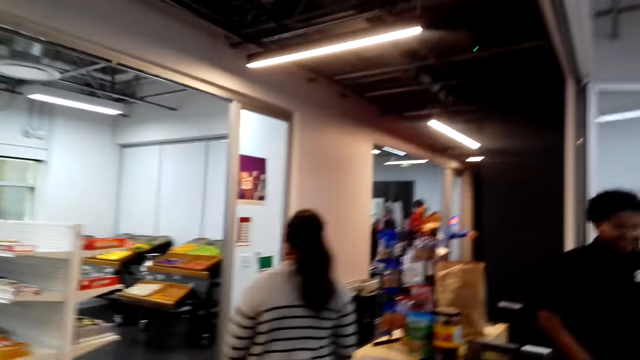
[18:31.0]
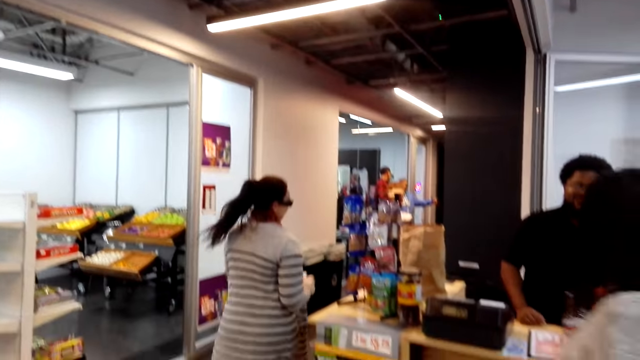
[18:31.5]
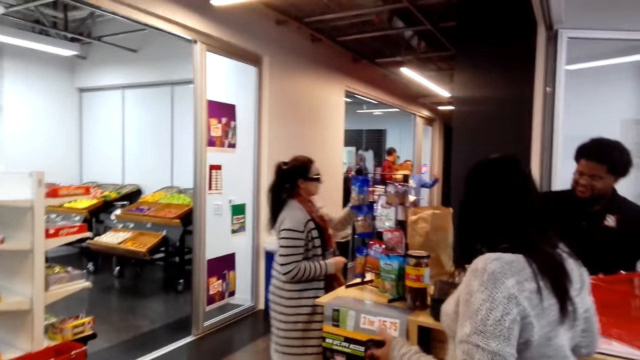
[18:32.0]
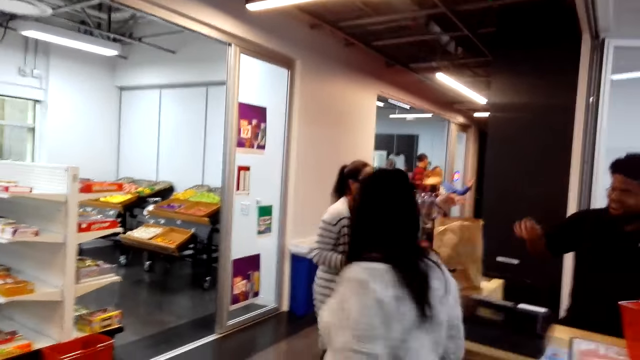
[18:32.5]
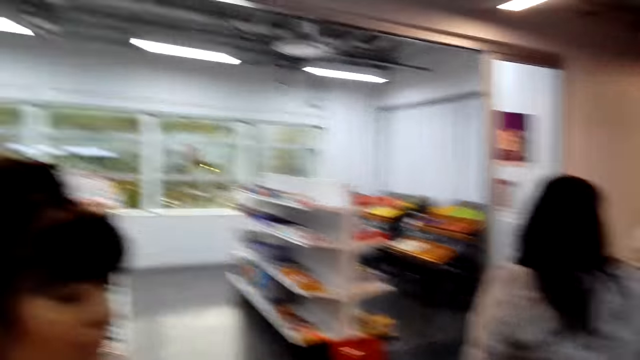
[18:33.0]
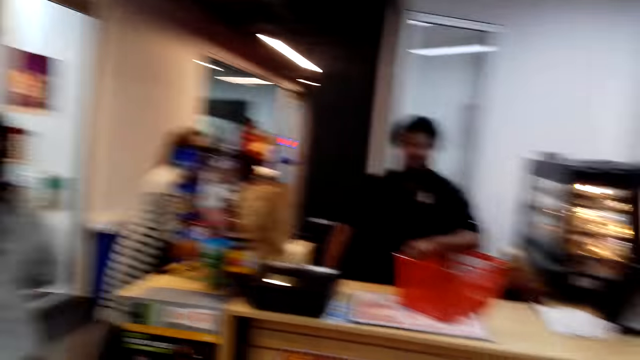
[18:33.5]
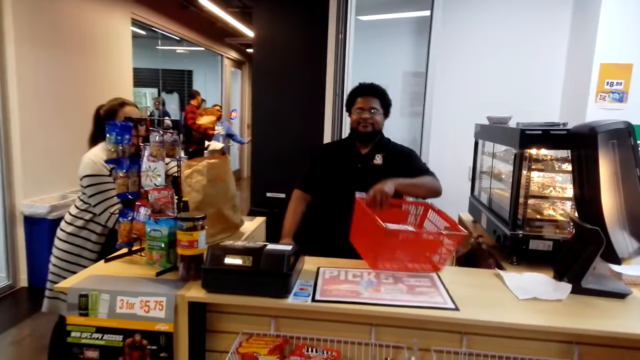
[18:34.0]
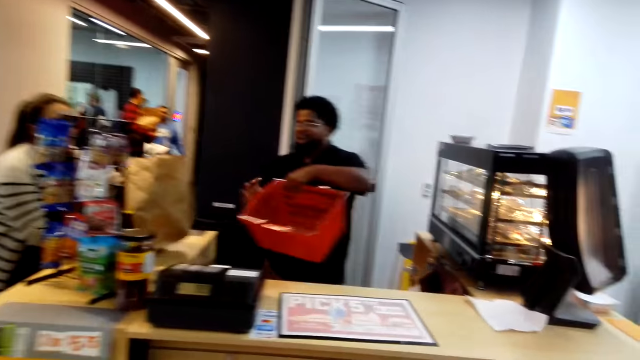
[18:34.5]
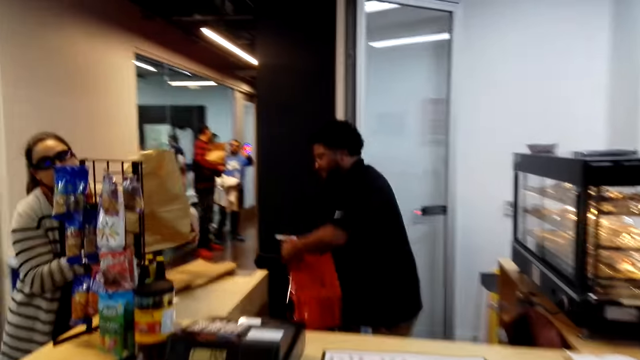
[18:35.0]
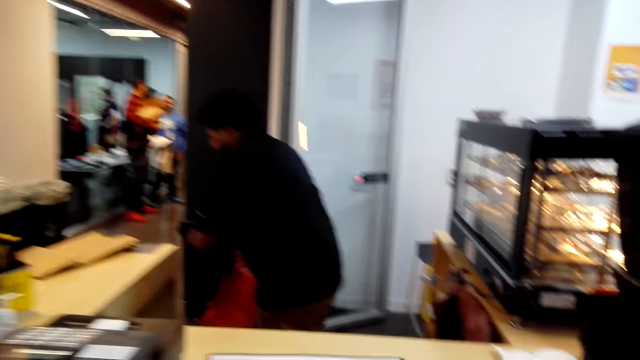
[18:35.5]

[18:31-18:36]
A person walks in the room. Another person waves. Another person walks in the room. The second person lifts the basket. The first person picks up the shopping bag. Another person interacts with another person. Another person stands. The camera wearer moves around.

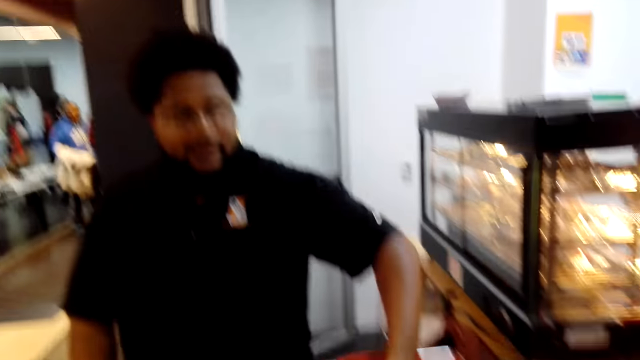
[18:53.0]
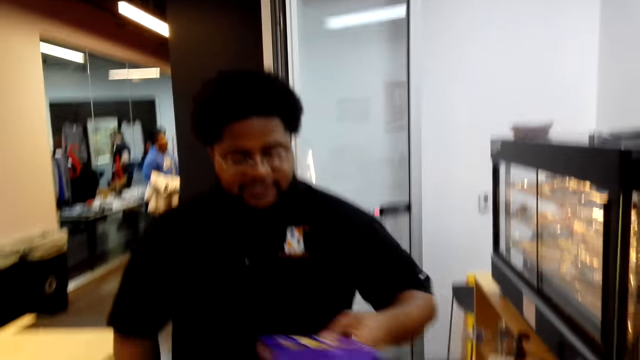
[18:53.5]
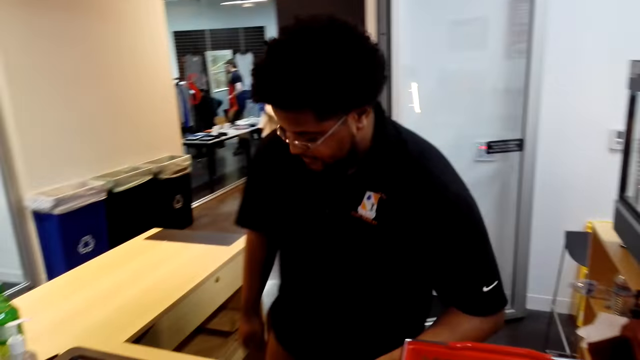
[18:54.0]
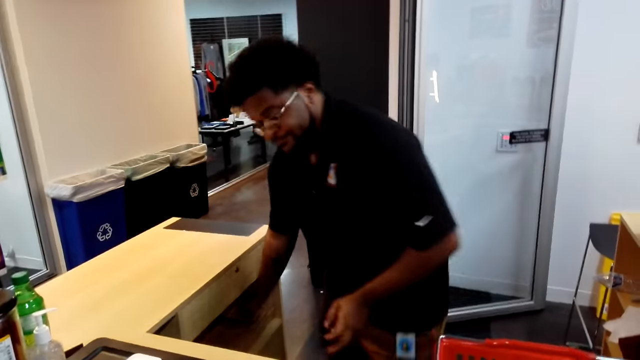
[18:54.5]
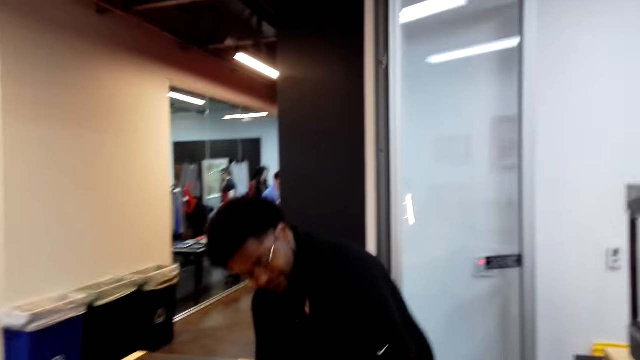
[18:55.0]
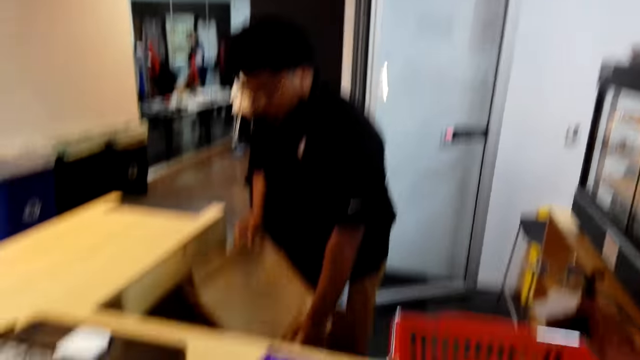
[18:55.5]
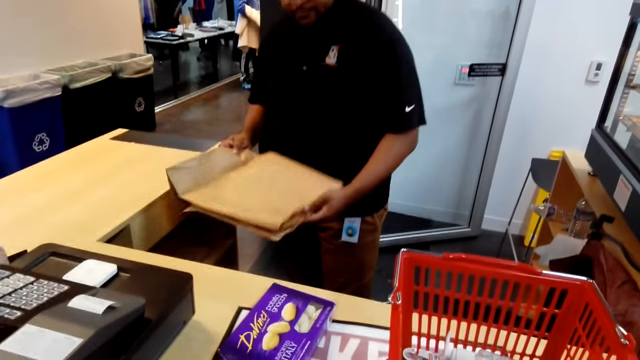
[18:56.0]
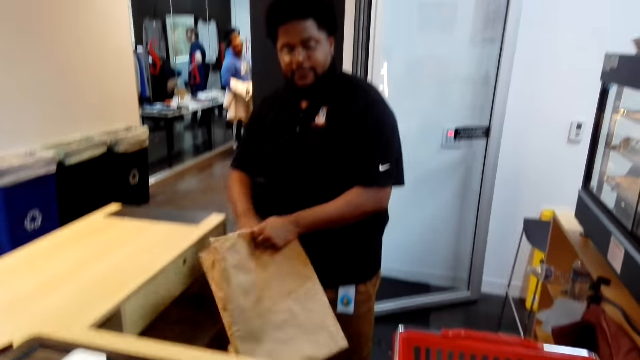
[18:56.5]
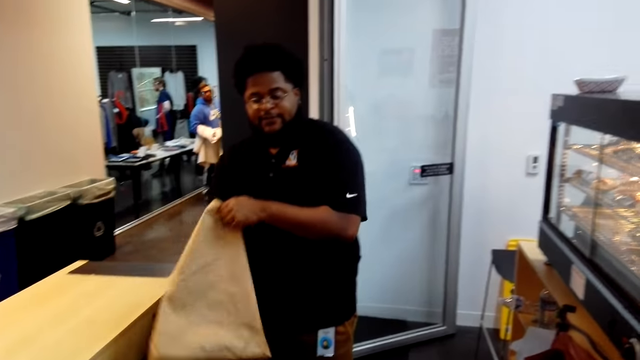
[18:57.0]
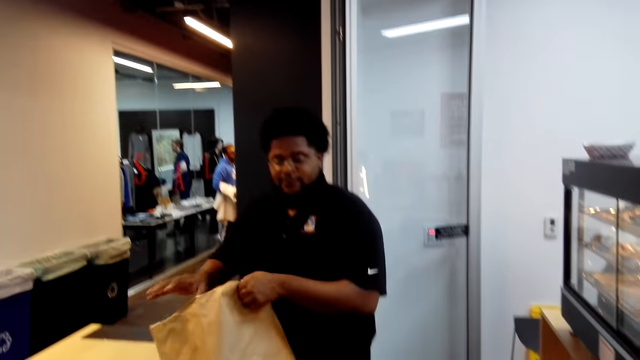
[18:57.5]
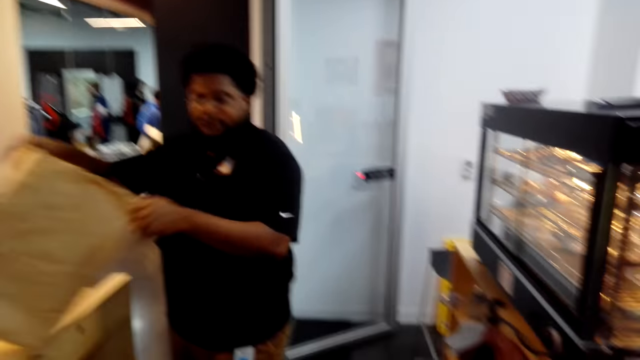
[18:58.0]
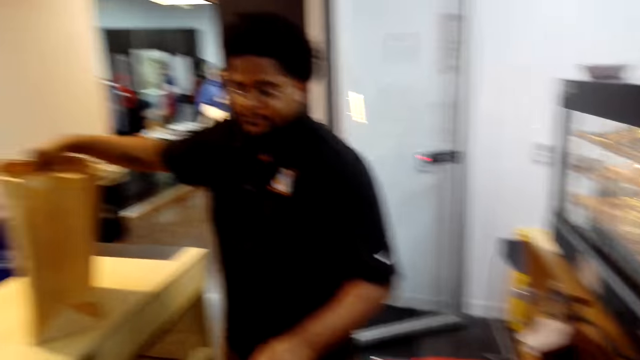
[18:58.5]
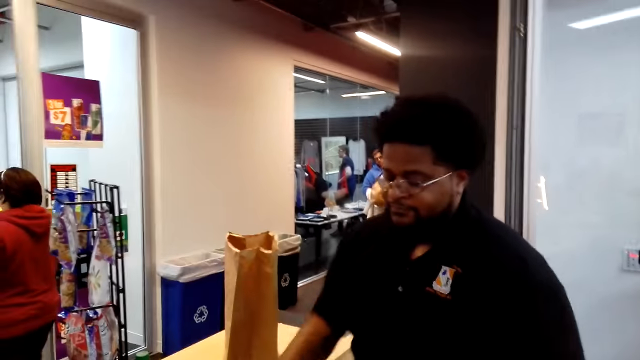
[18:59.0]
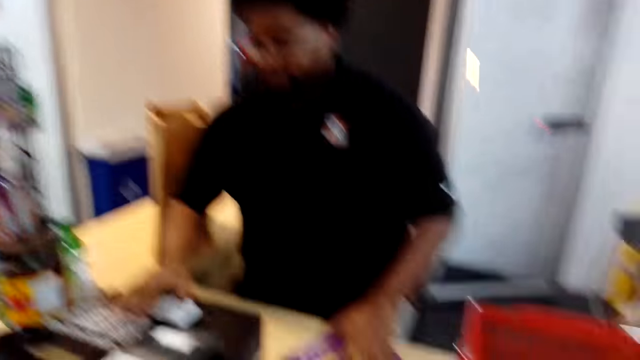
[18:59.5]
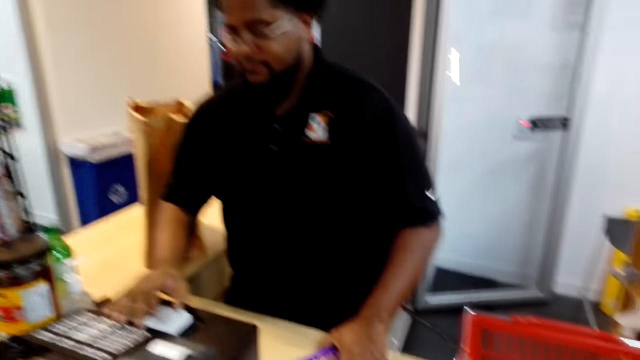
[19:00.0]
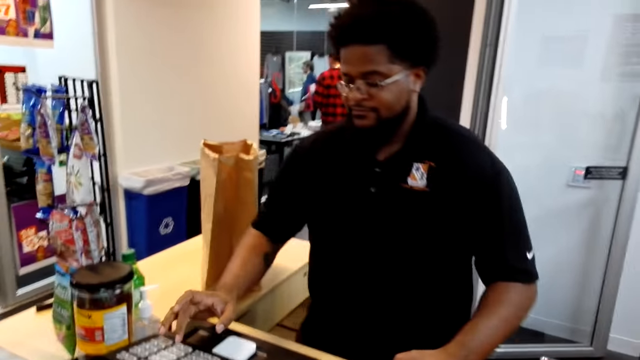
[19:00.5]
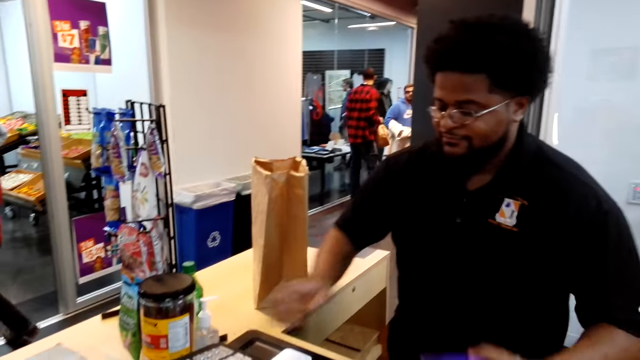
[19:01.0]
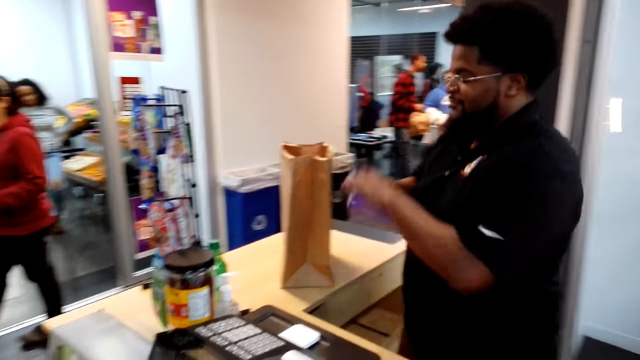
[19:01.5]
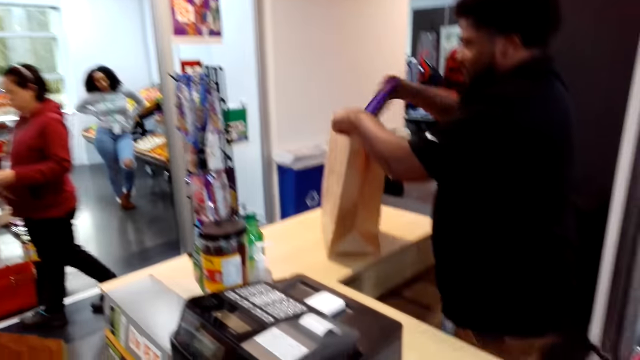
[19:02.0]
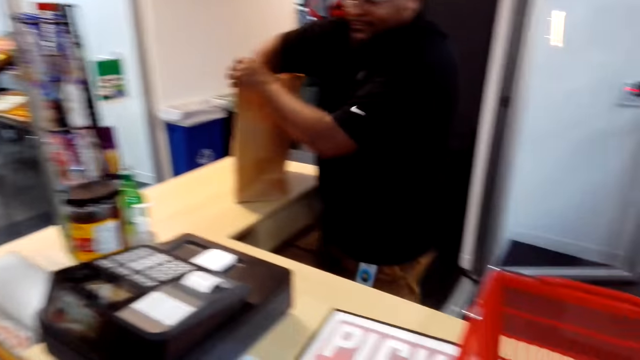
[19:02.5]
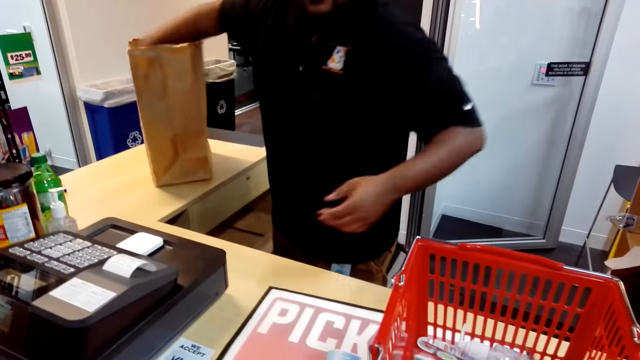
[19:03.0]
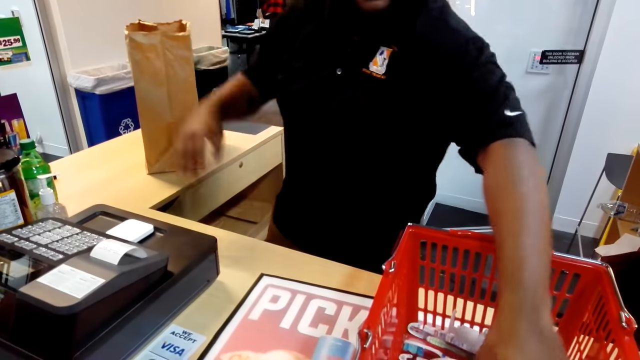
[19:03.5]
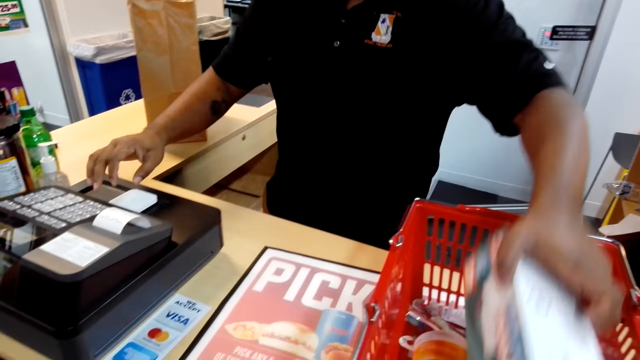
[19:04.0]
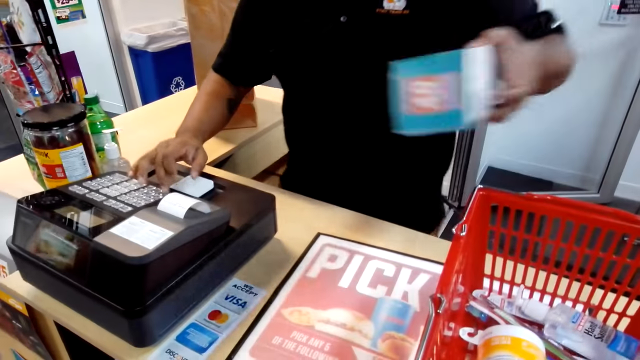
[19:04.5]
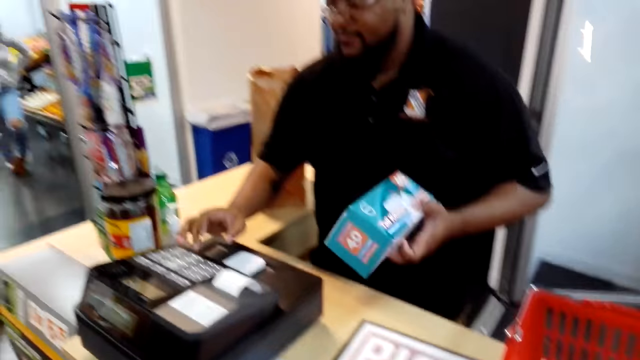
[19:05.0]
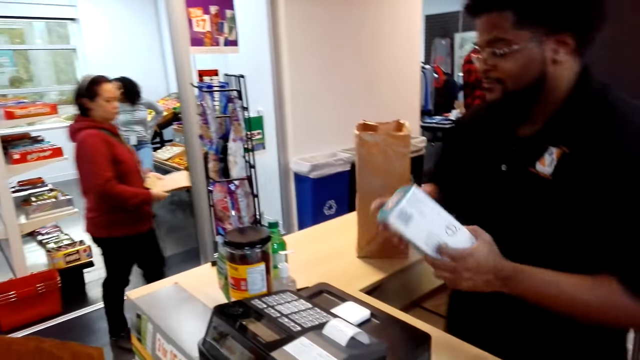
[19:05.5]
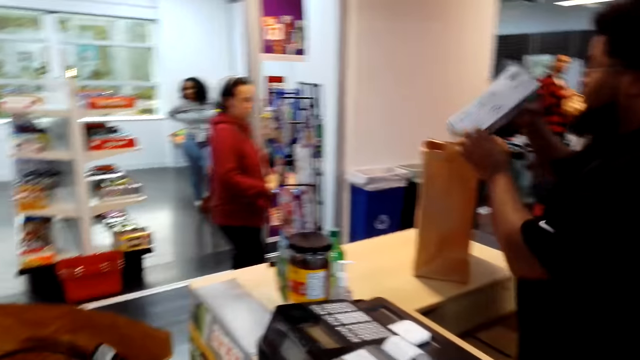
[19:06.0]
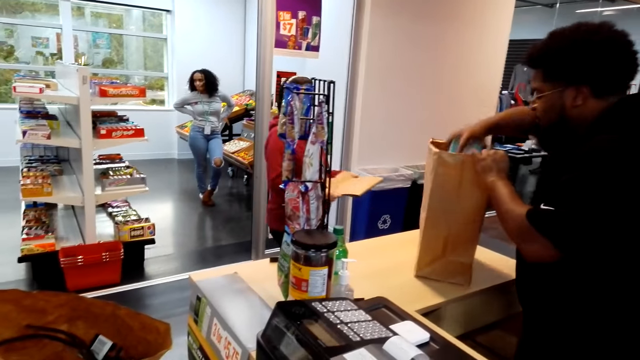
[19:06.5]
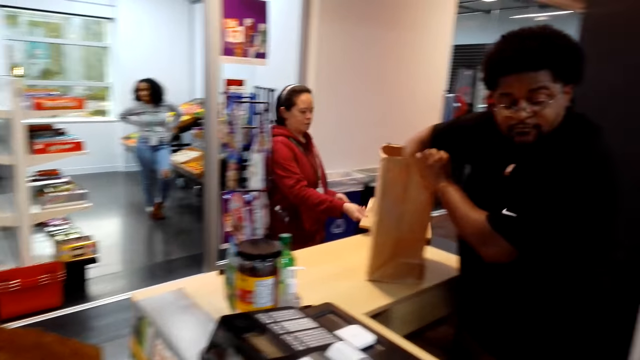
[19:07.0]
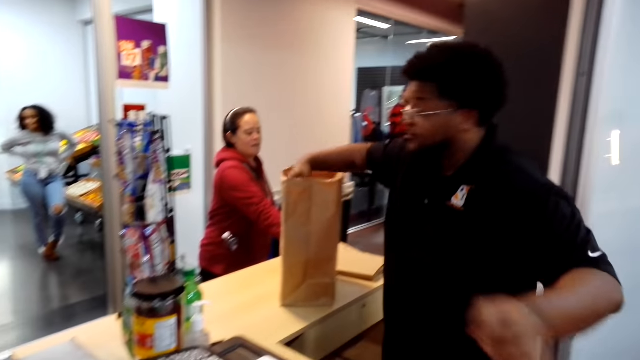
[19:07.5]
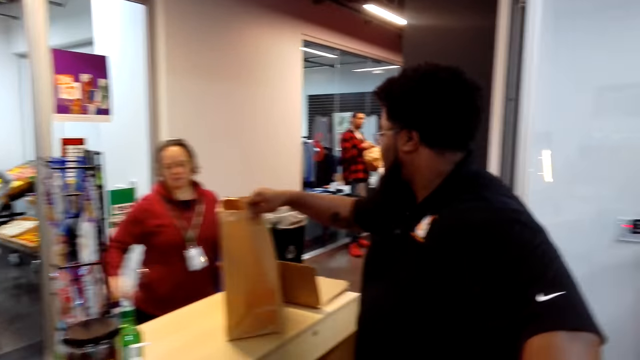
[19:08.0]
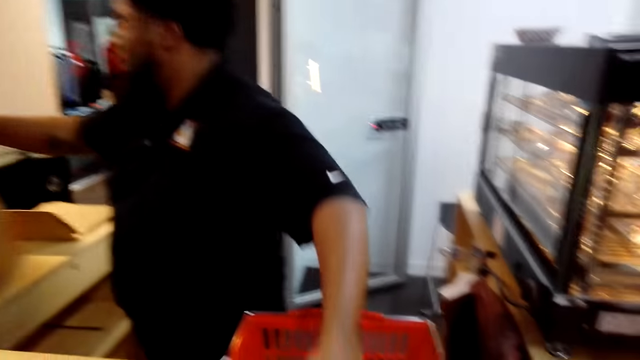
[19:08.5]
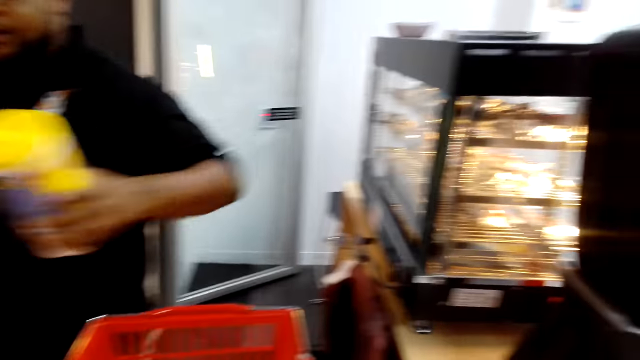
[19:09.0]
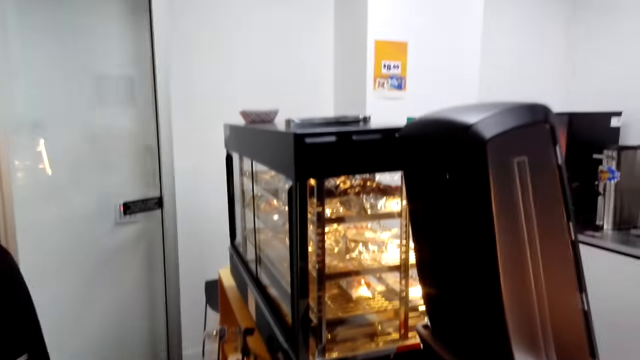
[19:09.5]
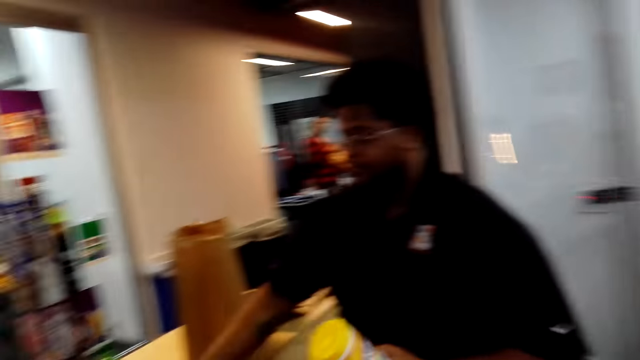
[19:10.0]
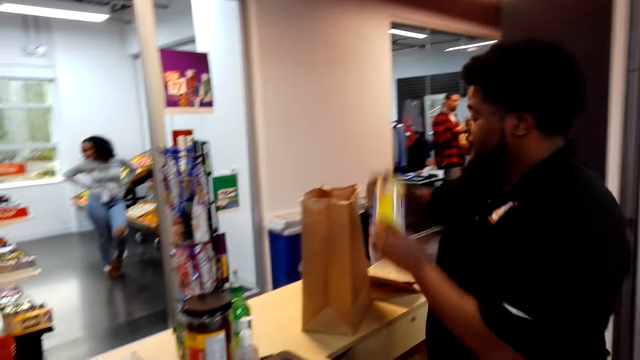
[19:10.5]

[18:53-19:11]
A person picks up an item from the basket. Another person holds a jacket. The first person picks up a shopping bag and places the shopping bag on the counter. The first person enters the cost of the items, scans an item and packs an item. A third person holds her waist. A fourth person holds a shopping bag. The first person picks up a box, scans the box and packs the box. The fourth person puts the shopping bag on the counter. The fourth person interacts with the first person. The first person picks up a container and scans the container.
